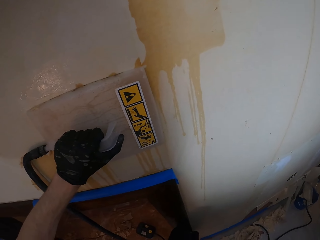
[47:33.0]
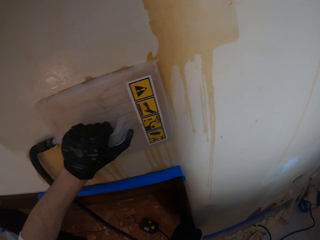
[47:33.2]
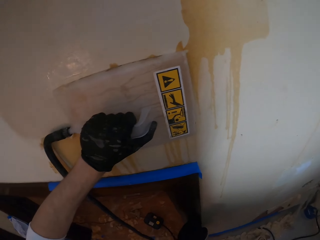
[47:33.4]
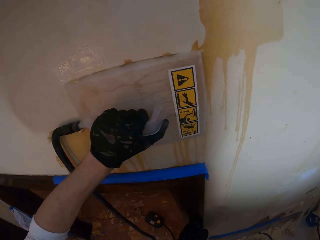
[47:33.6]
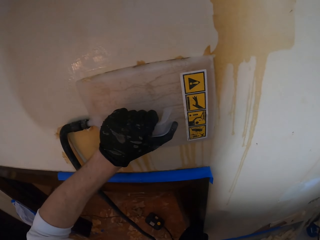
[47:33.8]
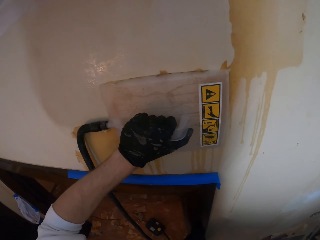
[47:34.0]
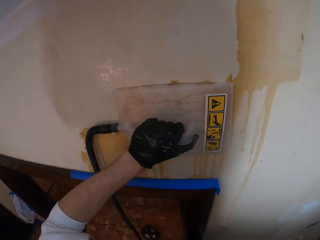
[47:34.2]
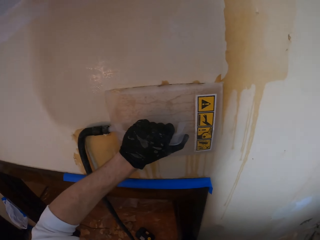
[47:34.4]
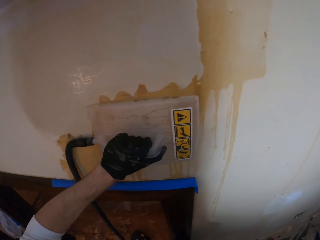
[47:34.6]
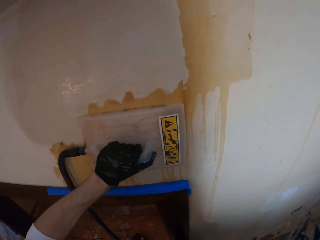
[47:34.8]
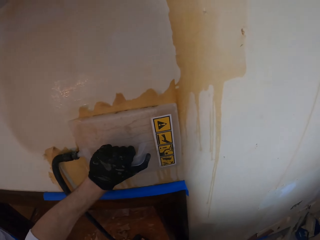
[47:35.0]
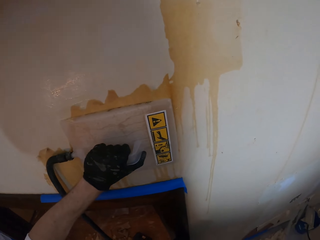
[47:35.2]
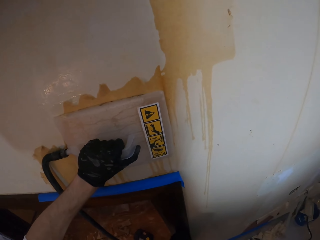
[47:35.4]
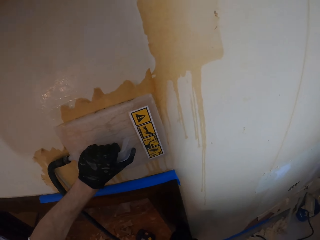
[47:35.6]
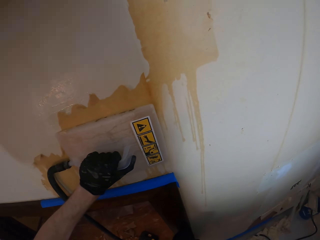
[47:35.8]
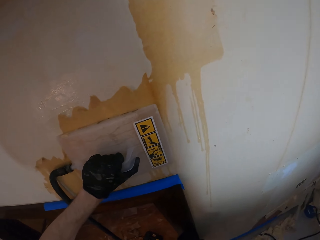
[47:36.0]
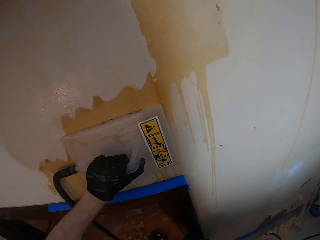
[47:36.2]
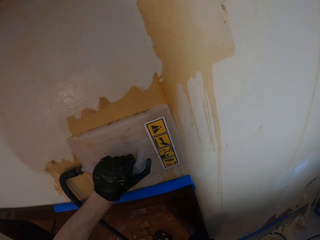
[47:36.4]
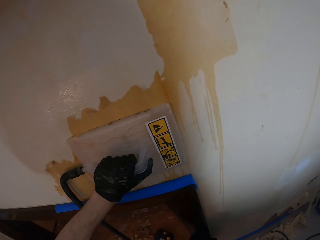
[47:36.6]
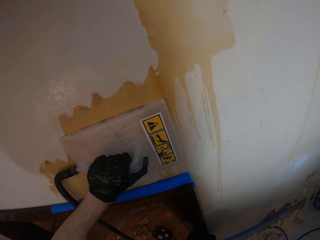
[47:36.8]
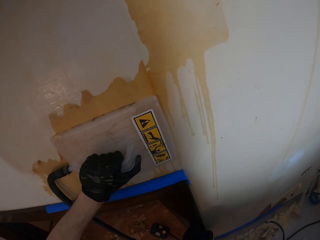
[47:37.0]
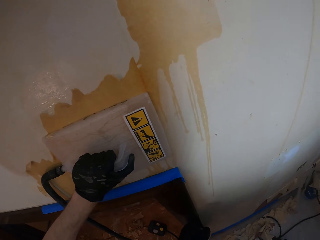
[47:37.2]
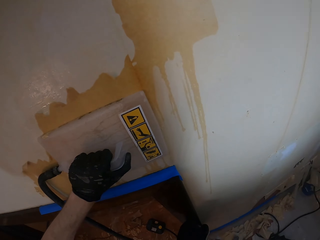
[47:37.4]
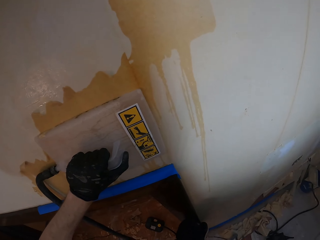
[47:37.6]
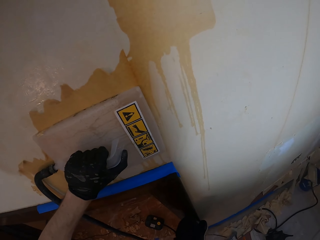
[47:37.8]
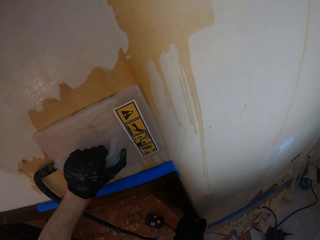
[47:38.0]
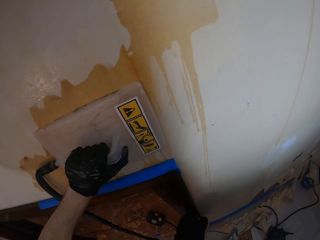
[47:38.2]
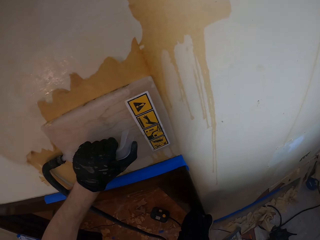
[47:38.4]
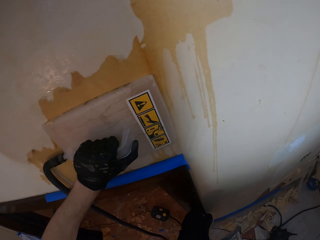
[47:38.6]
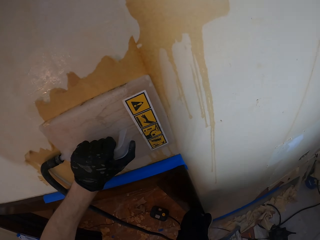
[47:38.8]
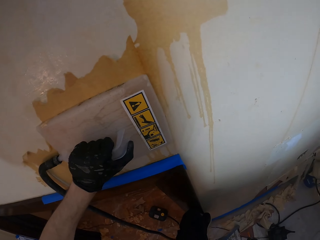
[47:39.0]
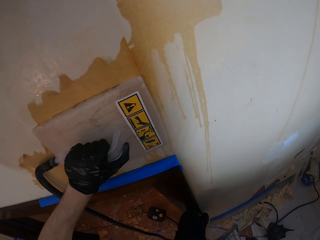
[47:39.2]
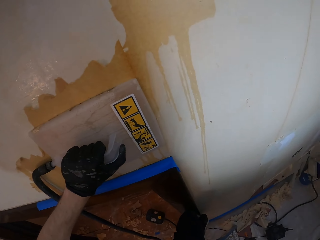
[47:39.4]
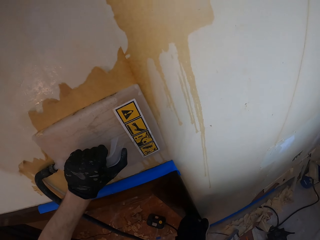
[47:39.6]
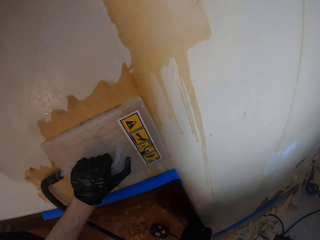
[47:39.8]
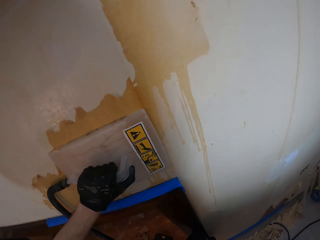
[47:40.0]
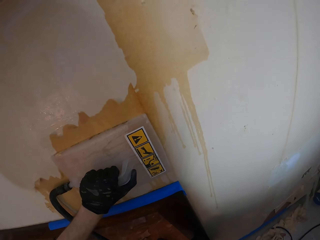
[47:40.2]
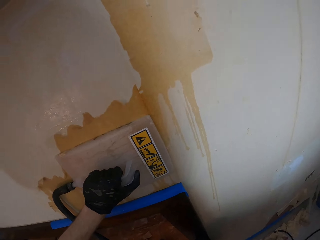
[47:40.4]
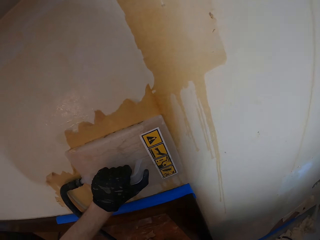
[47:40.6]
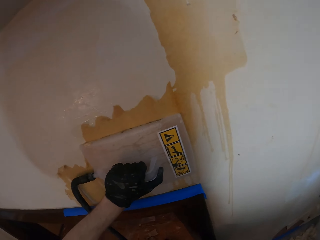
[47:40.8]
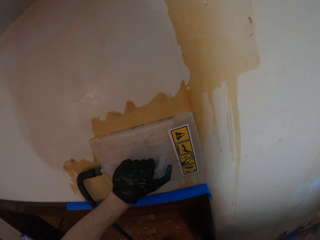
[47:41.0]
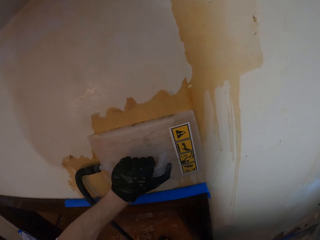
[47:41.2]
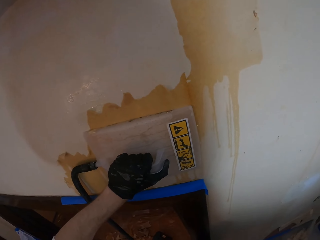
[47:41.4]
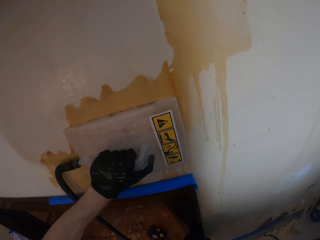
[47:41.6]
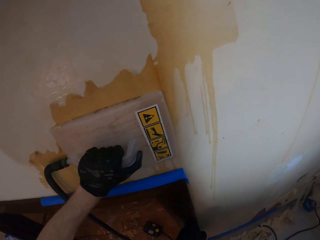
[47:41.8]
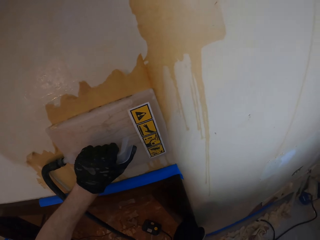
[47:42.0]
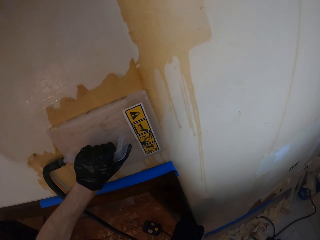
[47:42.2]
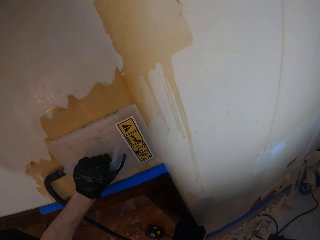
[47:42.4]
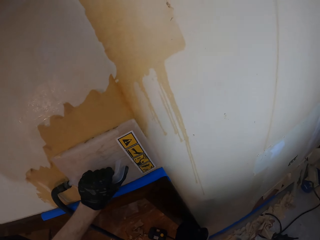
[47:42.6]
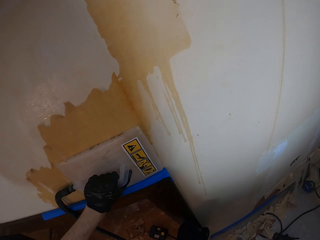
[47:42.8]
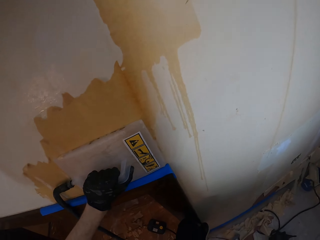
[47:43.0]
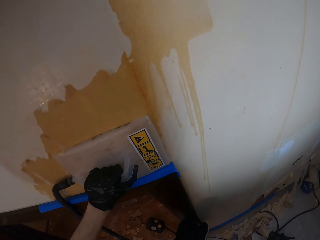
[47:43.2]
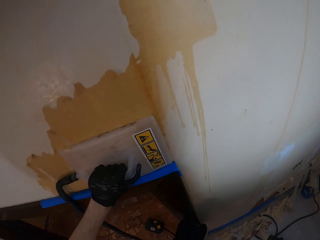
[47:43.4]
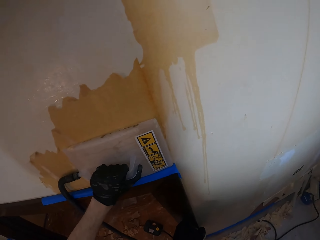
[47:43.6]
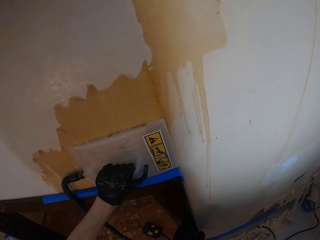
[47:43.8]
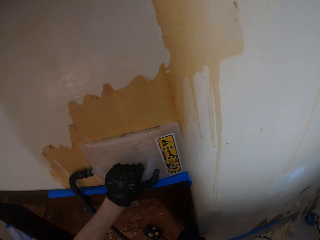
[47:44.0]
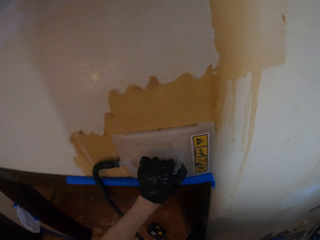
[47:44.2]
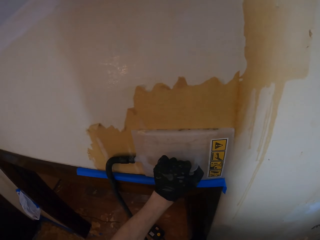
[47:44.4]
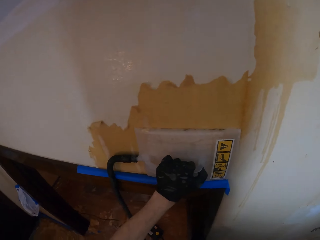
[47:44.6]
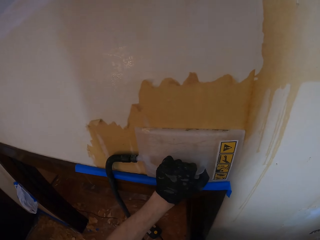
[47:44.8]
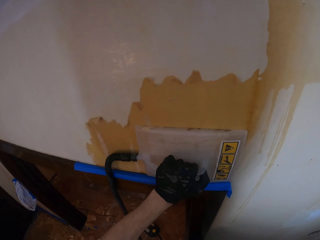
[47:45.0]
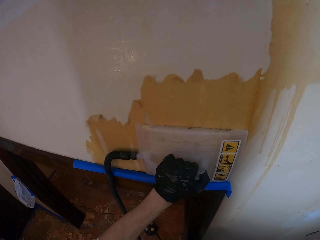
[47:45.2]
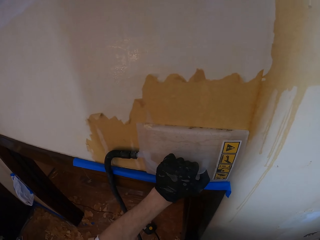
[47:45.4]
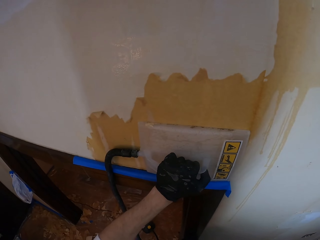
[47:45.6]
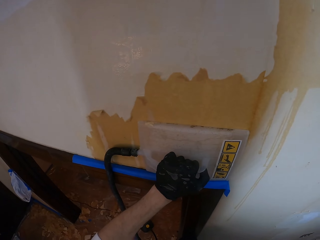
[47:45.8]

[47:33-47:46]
The camera wearer moves the trowel on the wall. They move the trowel on the wall again.

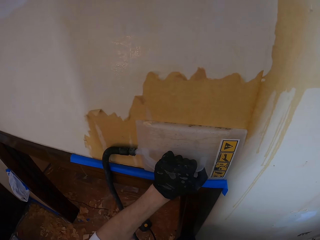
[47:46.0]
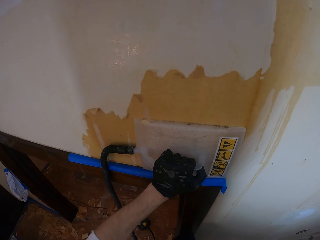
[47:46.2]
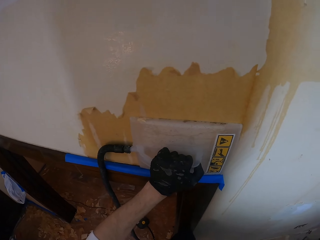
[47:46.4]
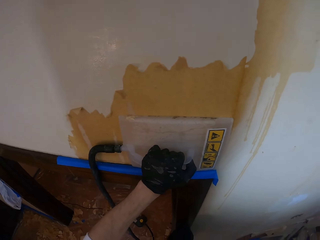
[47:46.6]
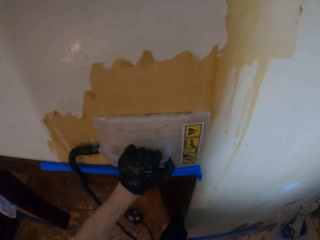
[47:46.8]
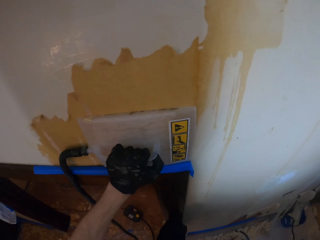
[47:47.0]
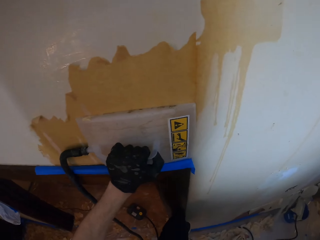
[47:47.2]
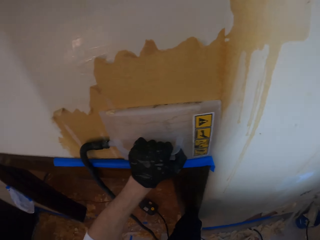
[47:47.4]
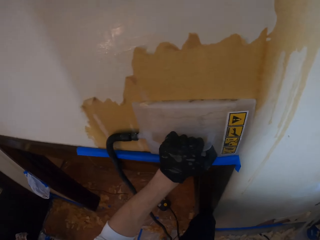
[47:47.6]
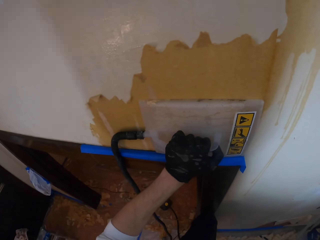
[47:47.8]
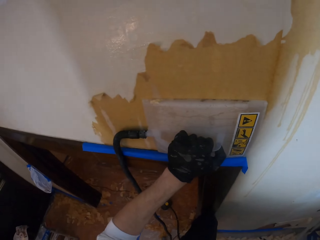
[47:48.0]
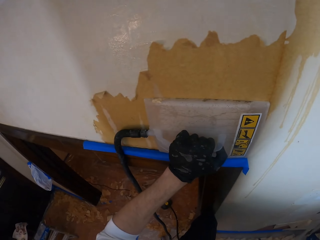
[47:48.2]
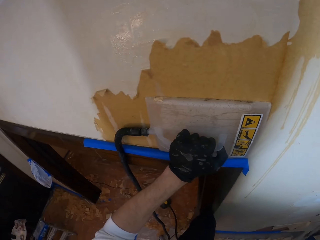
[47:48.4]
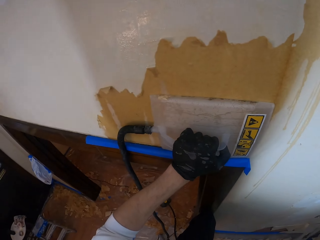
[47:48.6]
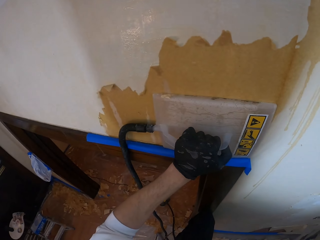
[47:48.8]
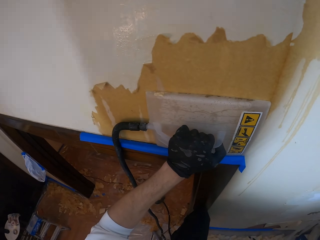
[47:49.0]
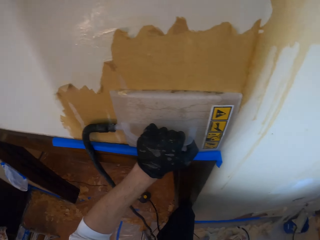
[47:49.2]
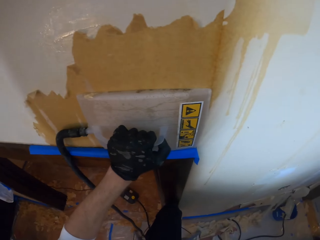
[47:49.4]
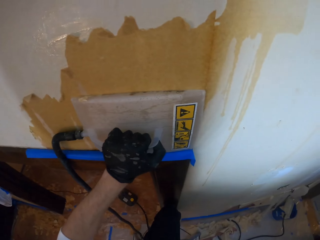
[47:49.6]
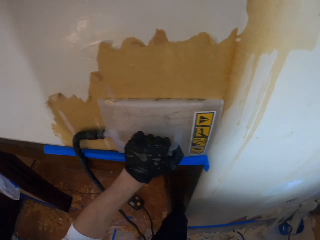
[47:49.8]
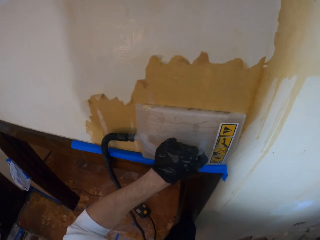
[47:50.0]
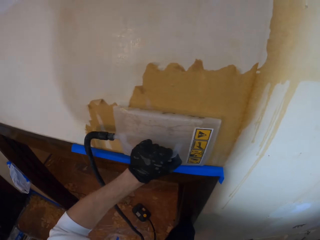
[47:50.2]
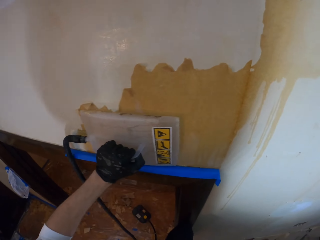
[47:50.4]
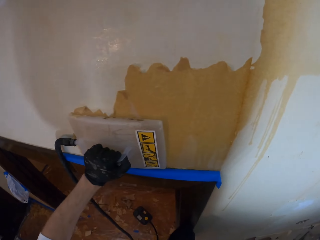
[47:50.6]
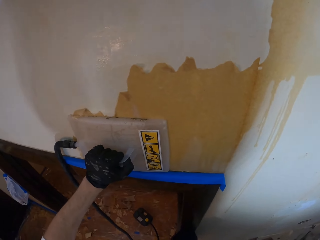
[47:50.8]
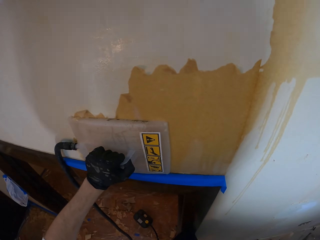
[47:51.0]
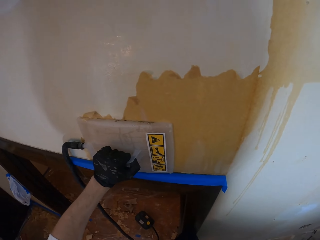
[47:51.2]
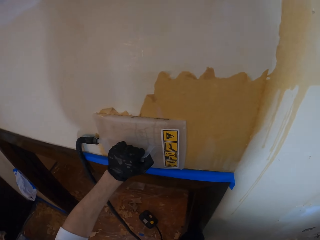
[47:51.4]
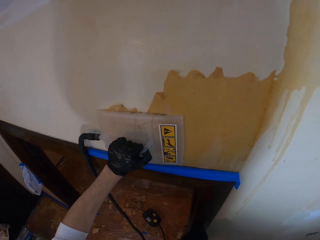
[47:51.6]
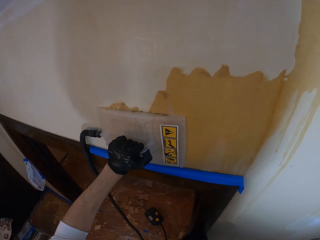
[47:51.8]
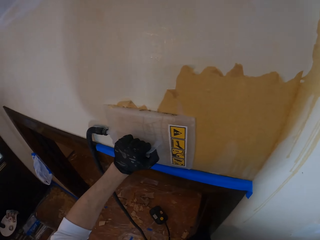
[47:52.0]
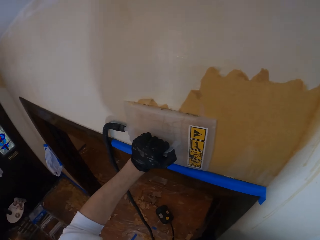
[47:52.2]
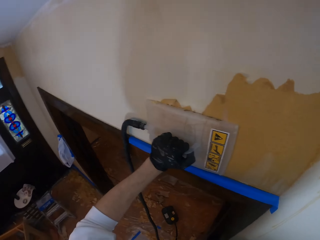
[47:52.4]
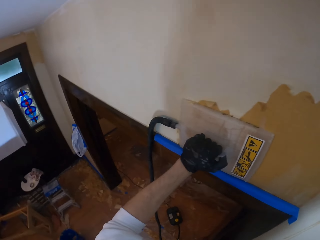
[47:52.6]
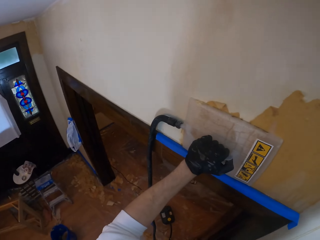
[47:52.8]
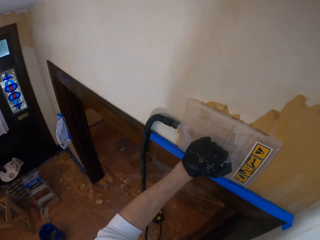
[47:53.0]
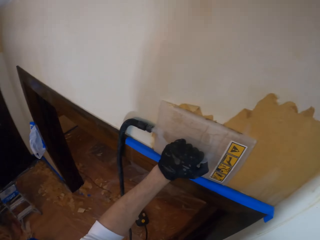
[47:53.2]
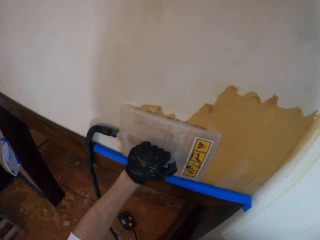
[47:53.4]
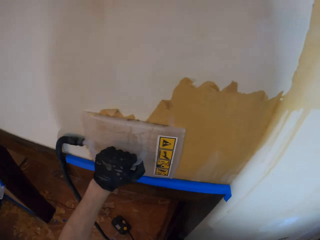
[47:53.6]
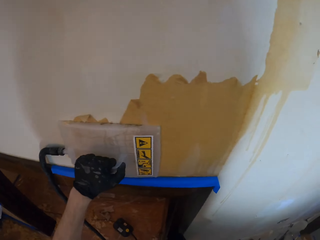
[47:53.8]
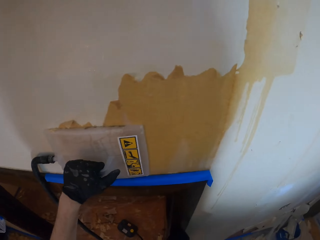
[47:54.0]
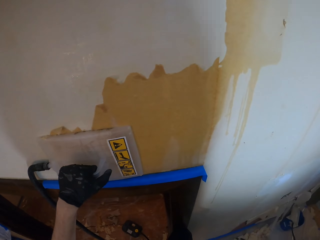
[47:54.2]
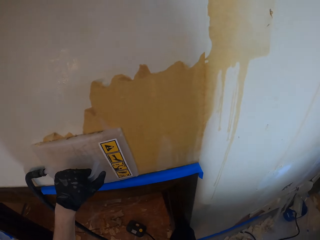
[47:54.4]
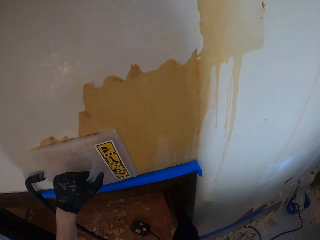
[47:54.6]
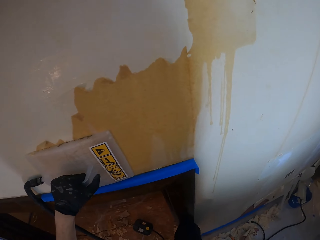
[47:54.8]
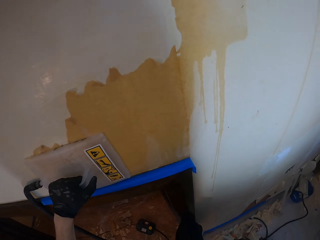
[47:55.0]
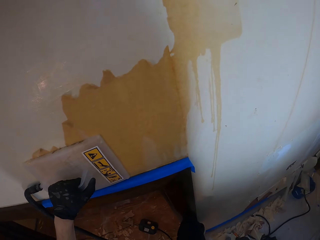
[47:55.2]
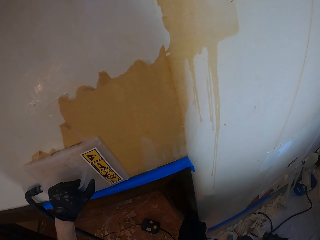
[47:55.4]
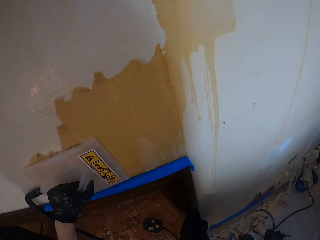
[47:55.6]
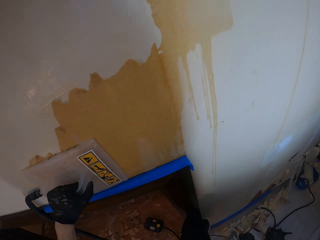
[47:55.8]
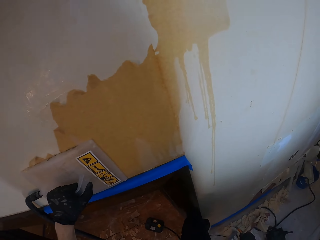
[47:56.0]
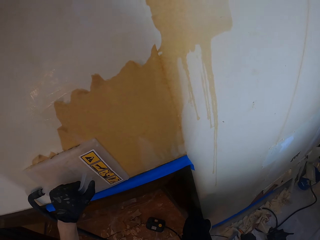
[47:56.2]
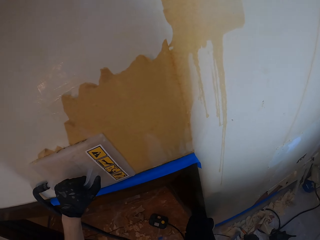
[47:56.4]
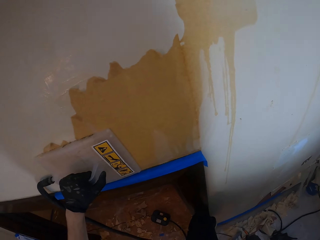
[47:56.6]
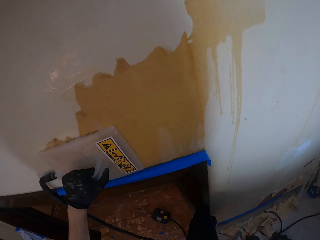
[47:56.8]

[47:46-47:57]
The camera wearer moves the trowel on the wall.
